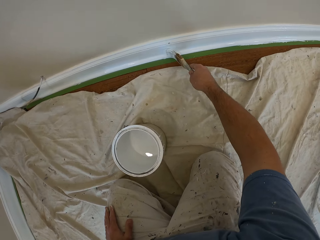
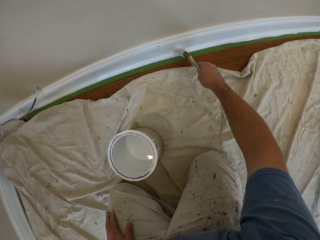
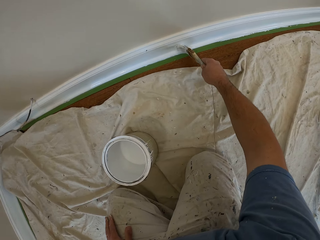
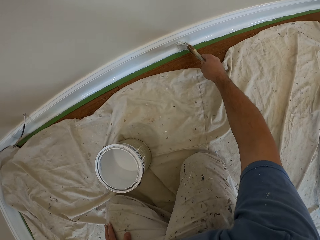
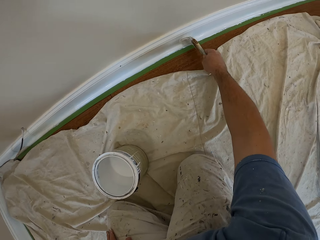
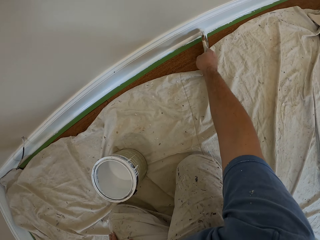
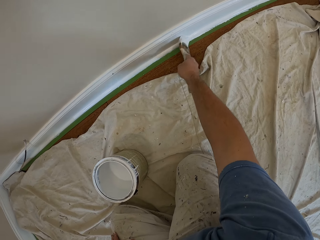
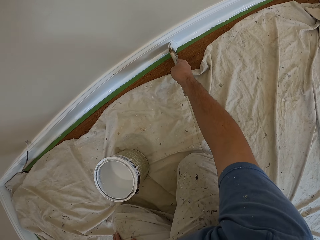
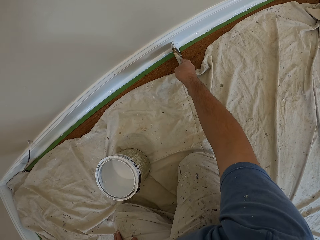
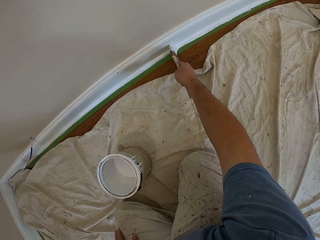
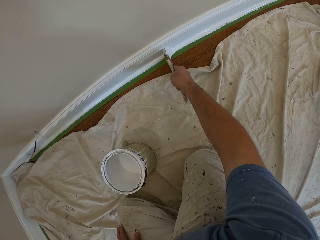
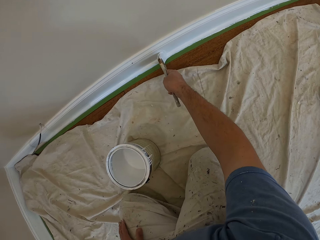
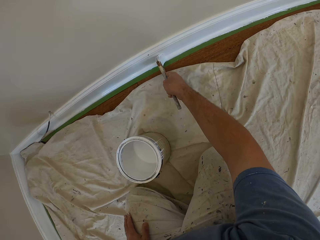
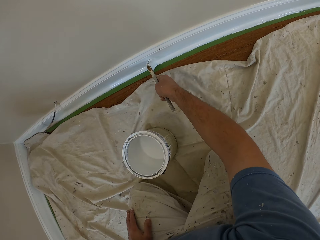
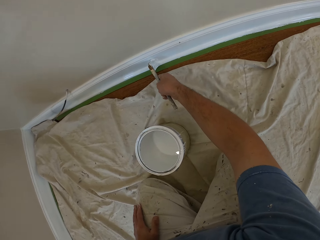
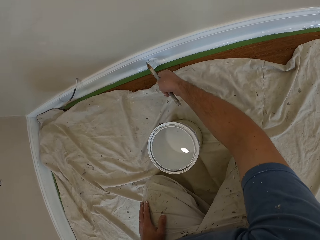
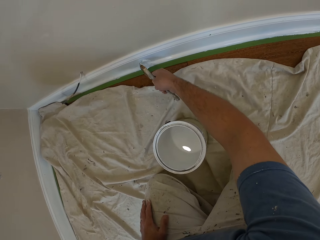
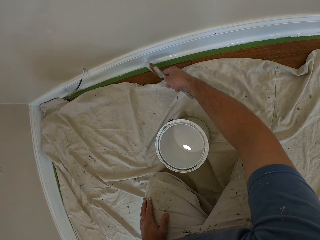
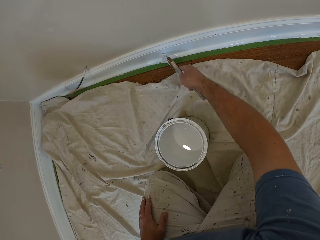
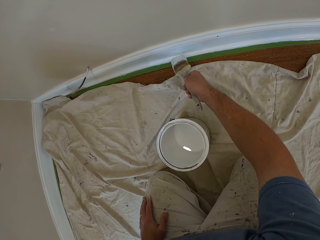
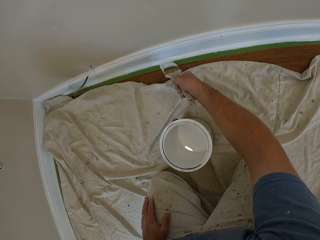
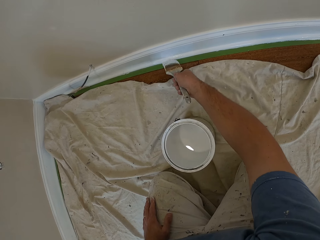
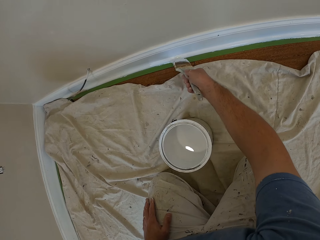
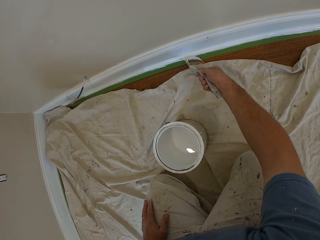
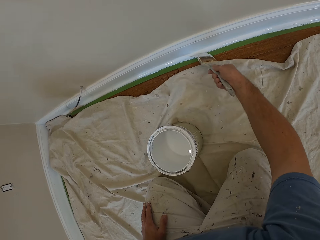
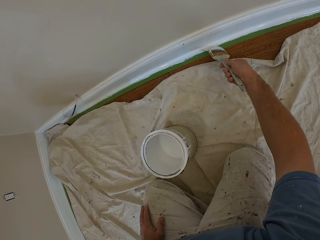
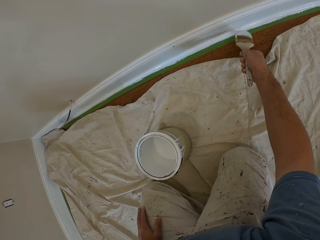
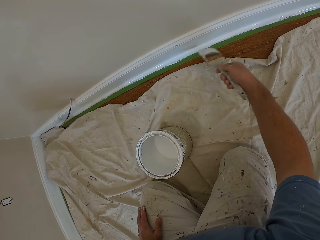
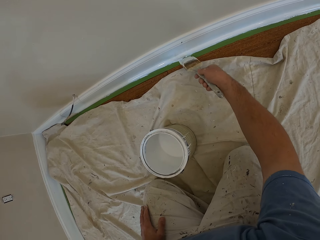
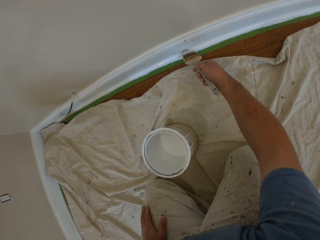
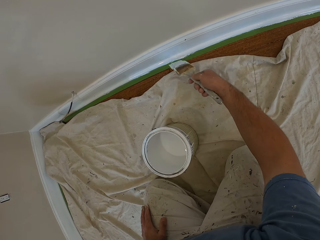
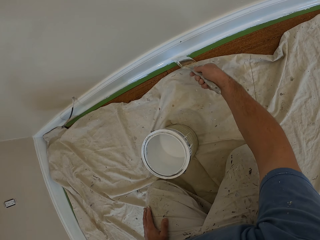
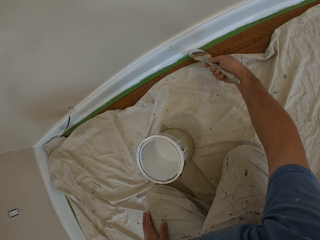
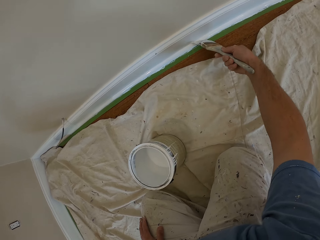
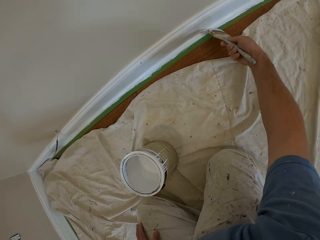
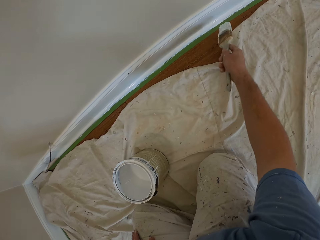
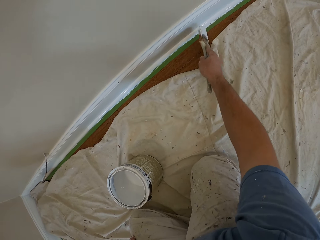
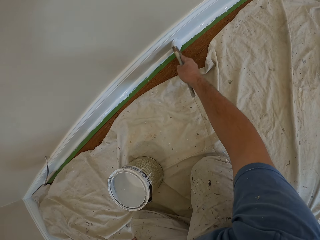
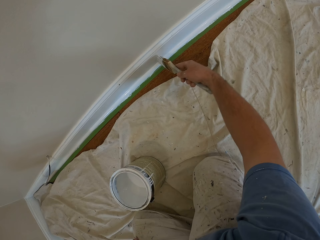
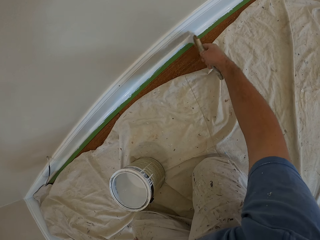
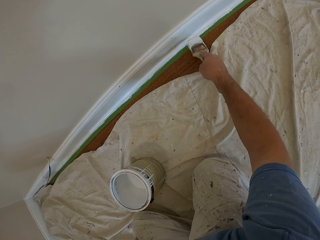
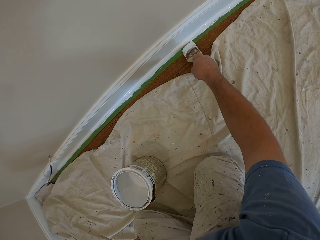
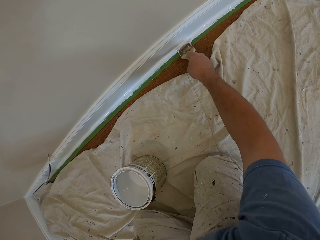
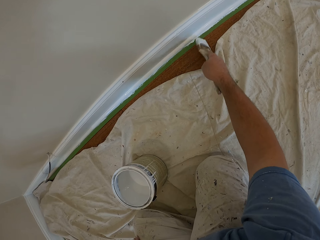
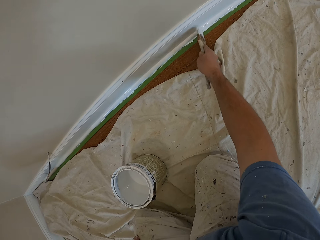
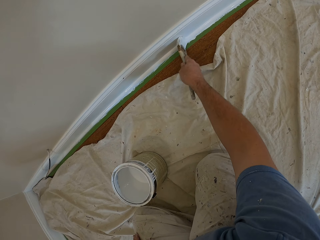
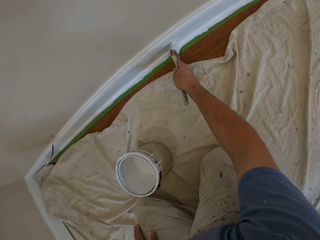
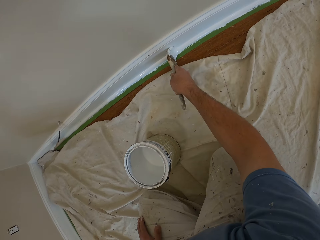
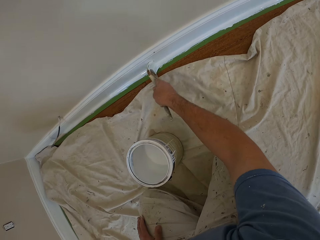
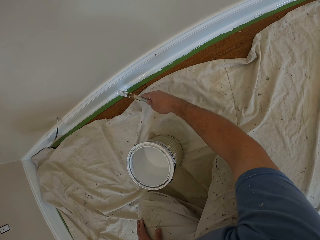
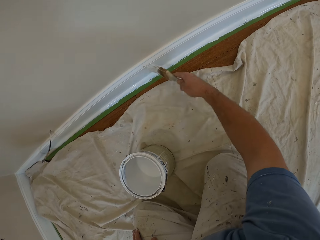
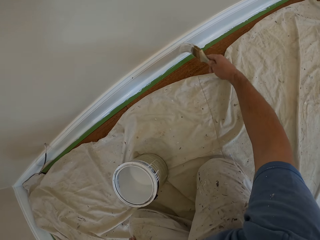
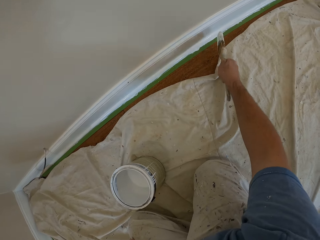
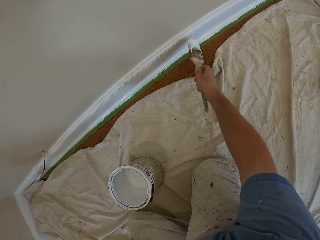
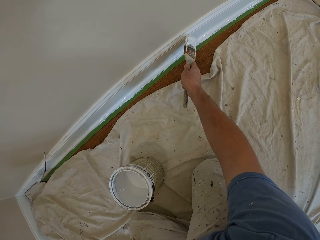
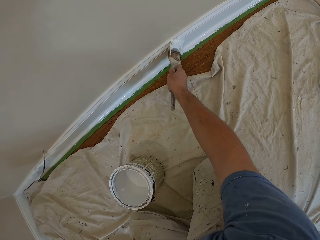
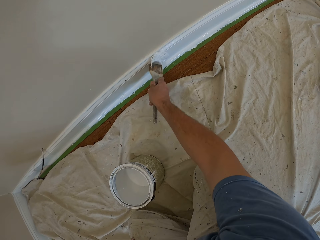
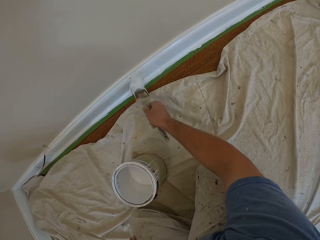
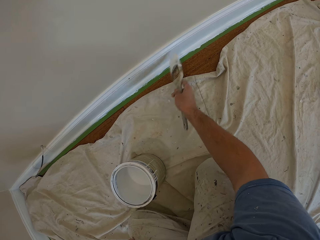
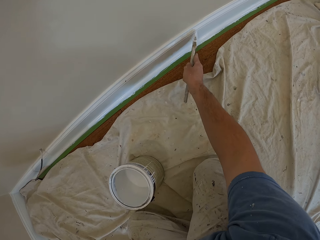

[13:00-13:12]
The camera wearer paints a baseboard.

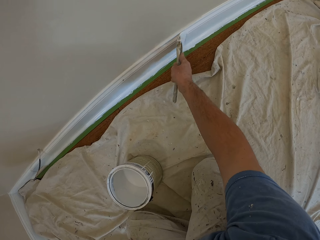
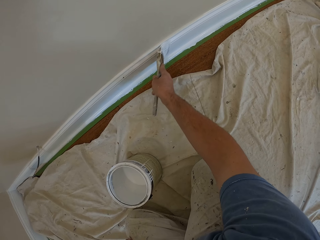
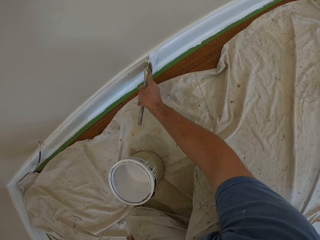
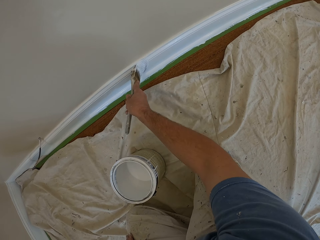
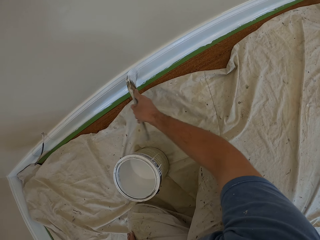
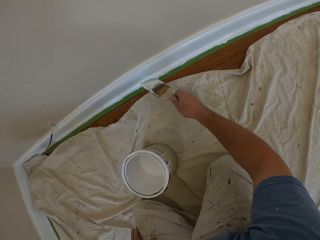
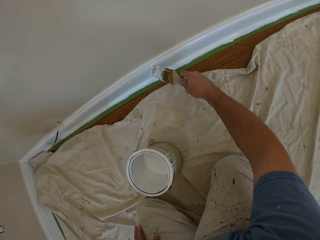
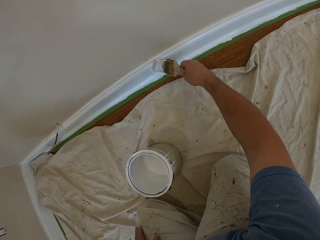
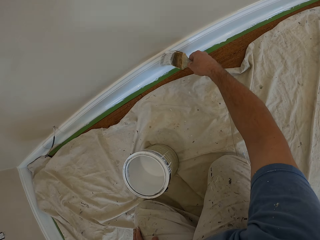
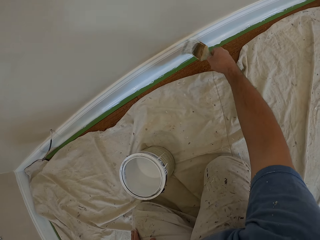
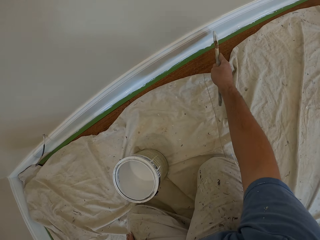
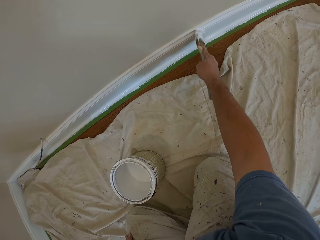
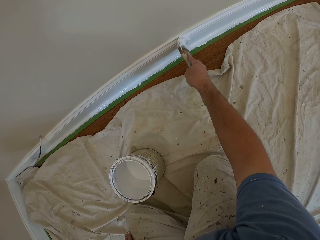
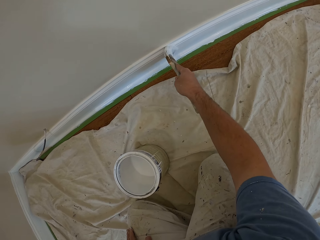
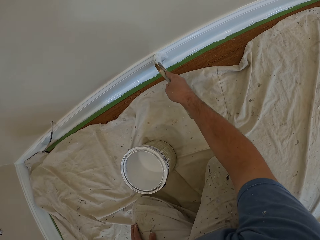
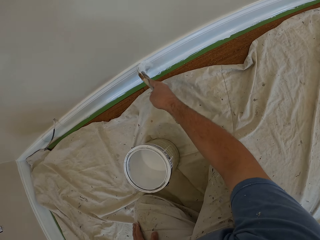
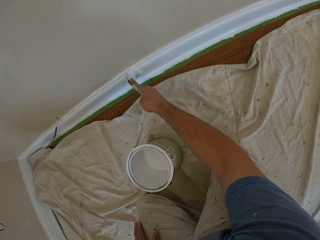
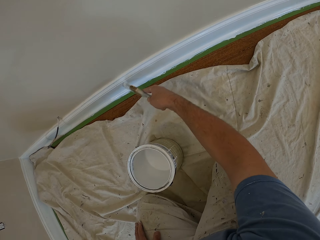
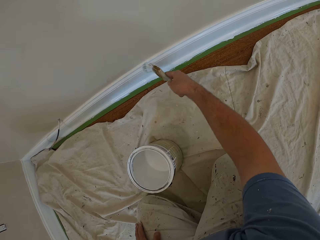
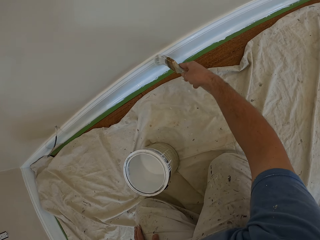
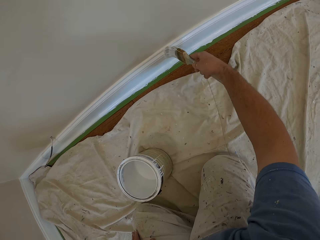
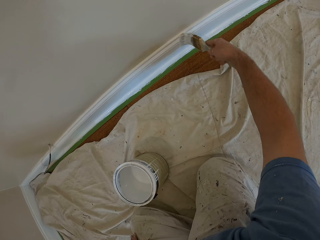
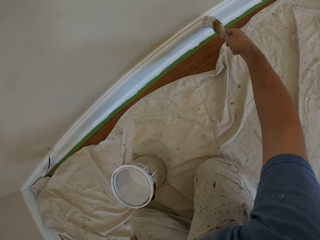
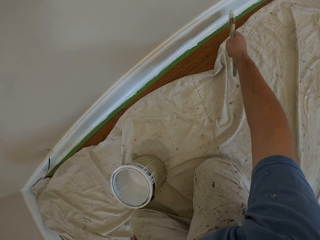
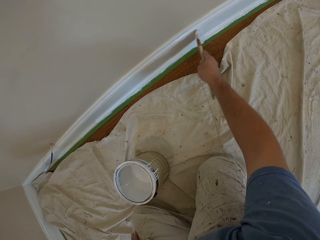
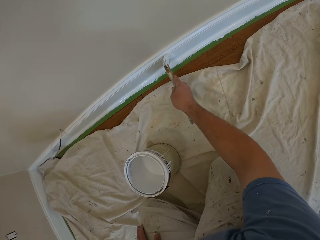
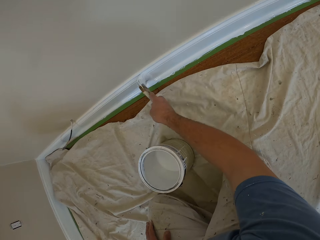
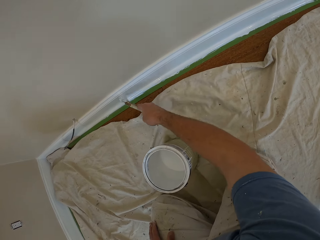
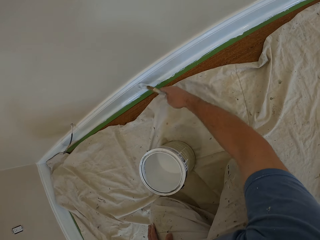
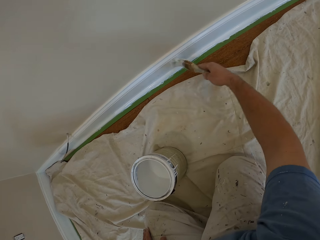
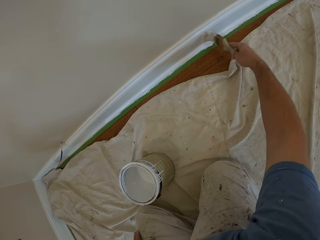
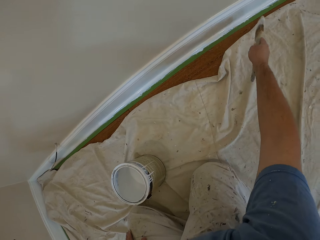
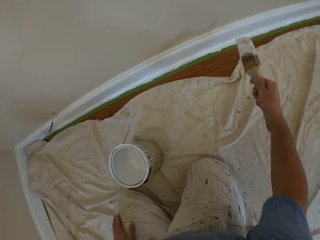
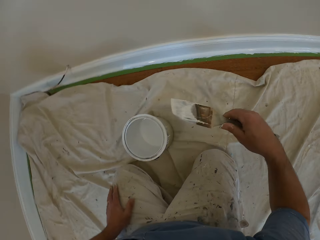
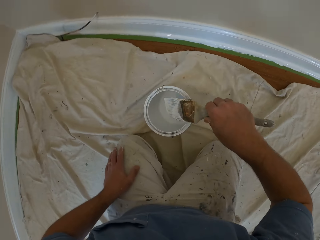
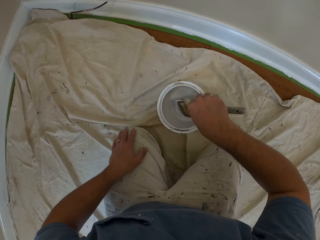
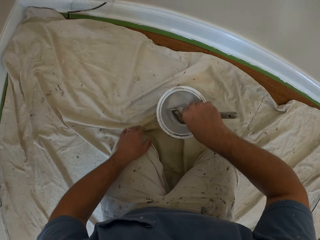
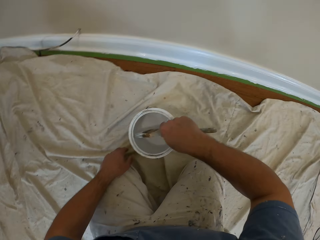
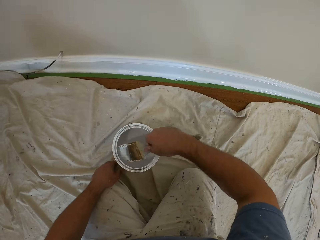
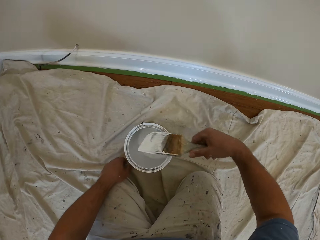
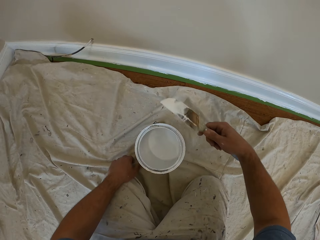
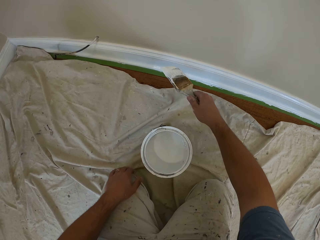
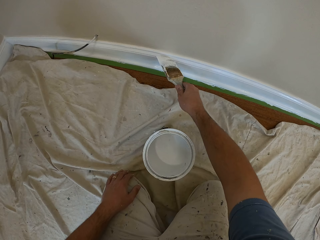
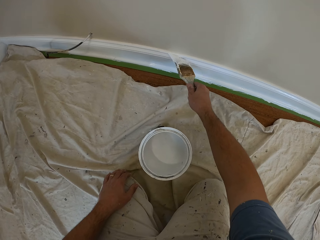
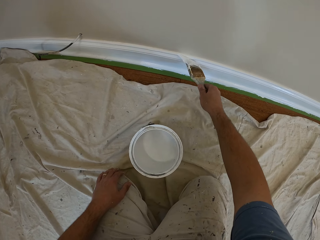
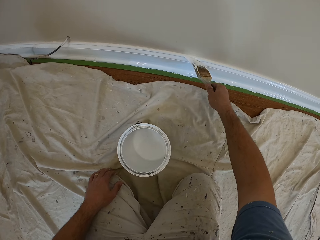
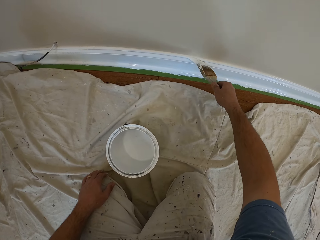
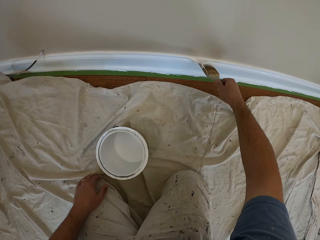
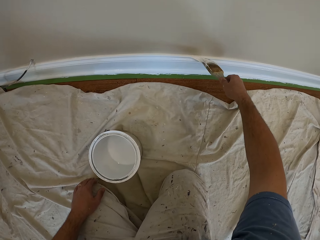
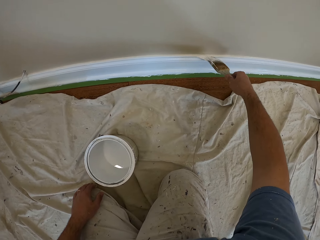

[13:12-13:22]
The camera wearer paints a baseboard. He scoops paint inside the aluminum paint bucket with the paintbrush in his right hand. He paints the baseboard or cornice.
